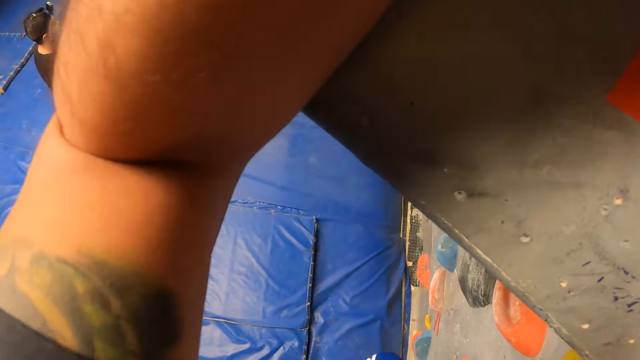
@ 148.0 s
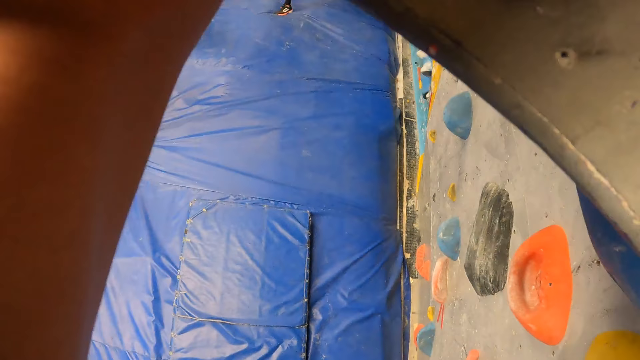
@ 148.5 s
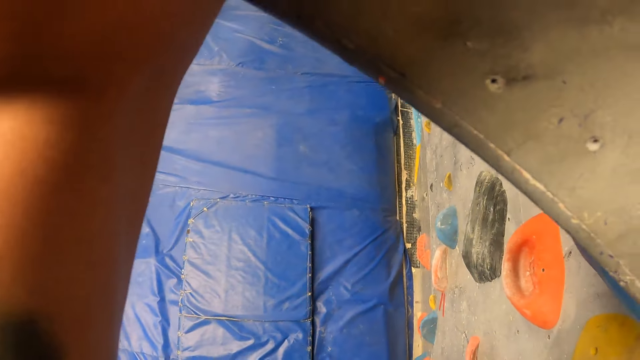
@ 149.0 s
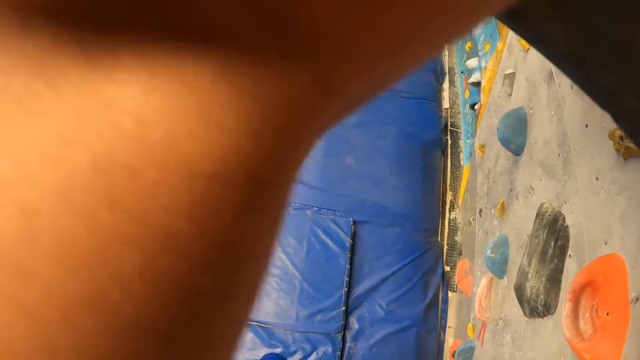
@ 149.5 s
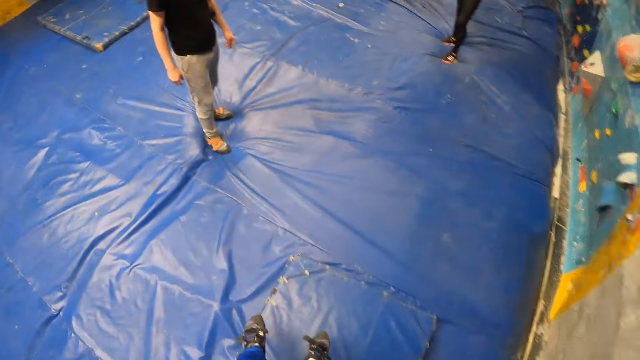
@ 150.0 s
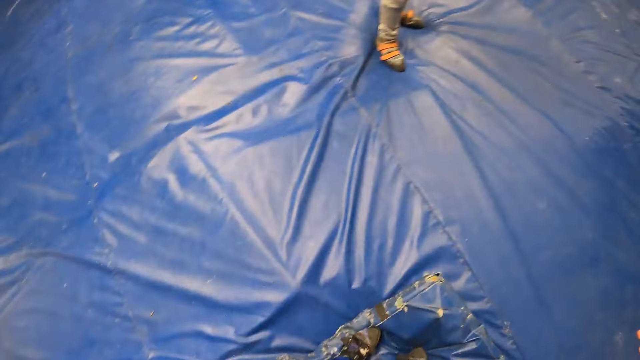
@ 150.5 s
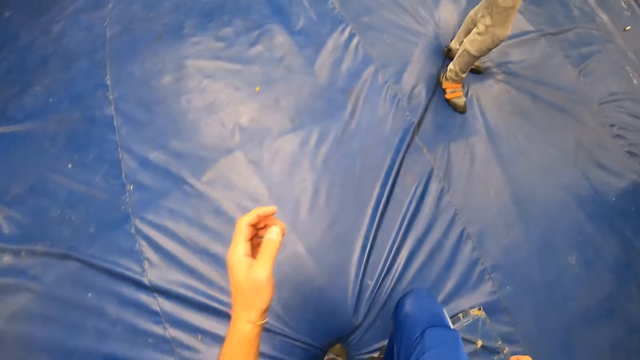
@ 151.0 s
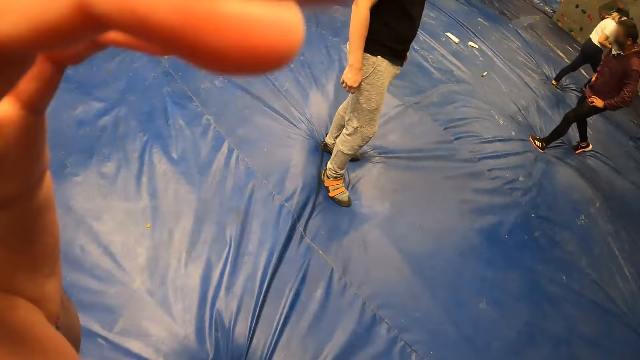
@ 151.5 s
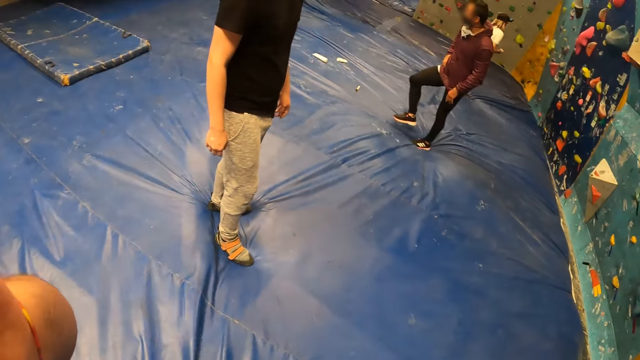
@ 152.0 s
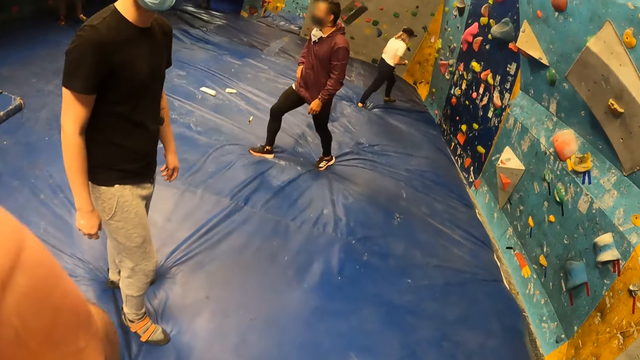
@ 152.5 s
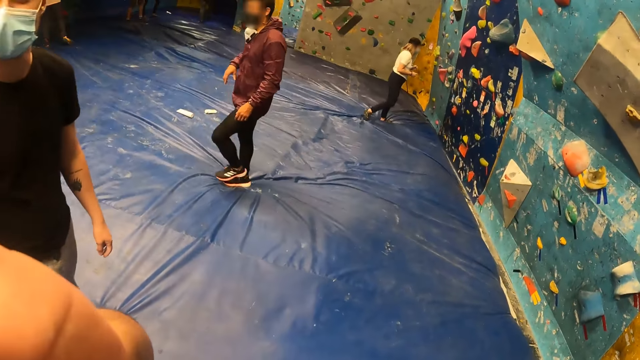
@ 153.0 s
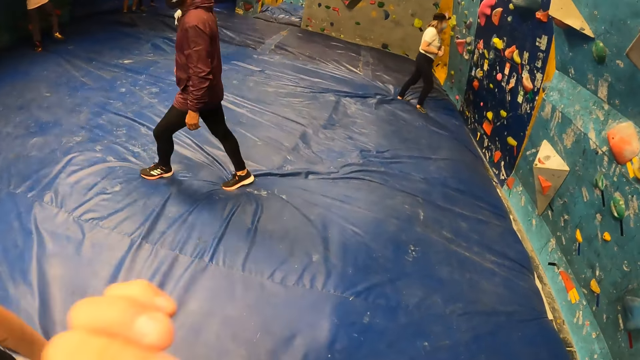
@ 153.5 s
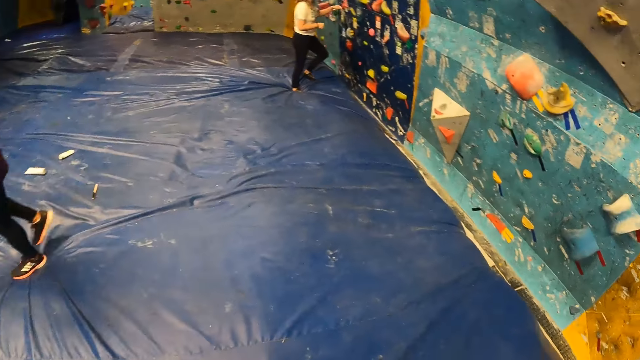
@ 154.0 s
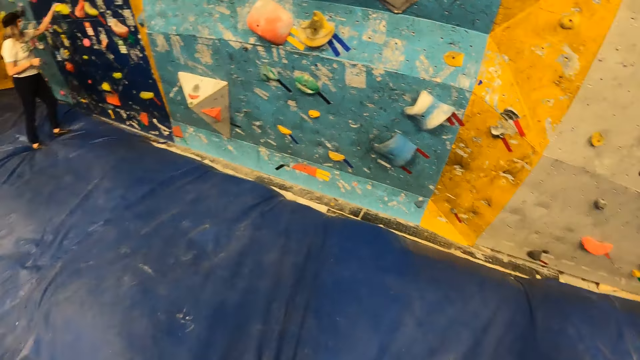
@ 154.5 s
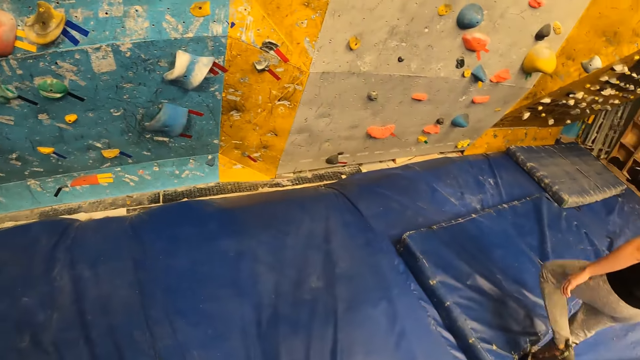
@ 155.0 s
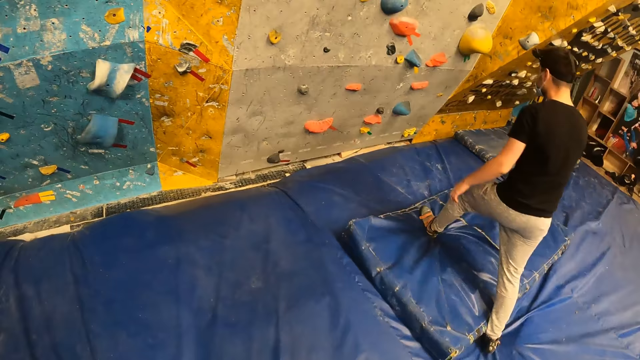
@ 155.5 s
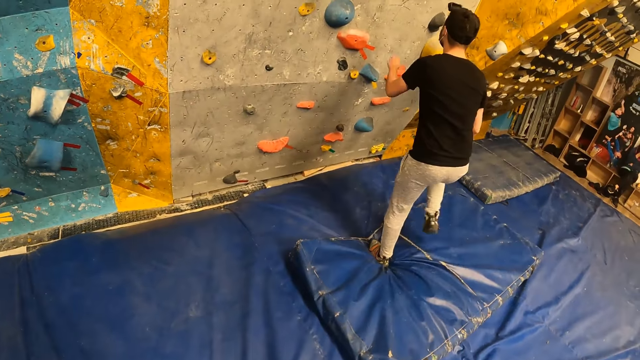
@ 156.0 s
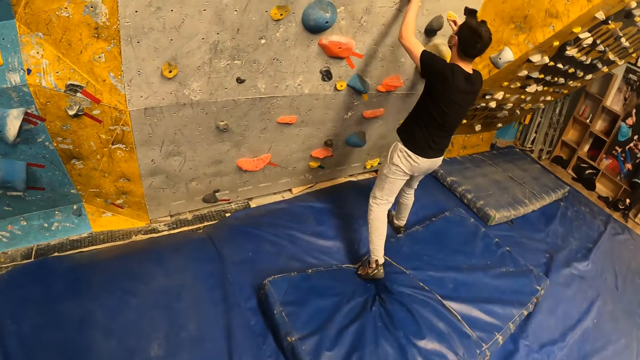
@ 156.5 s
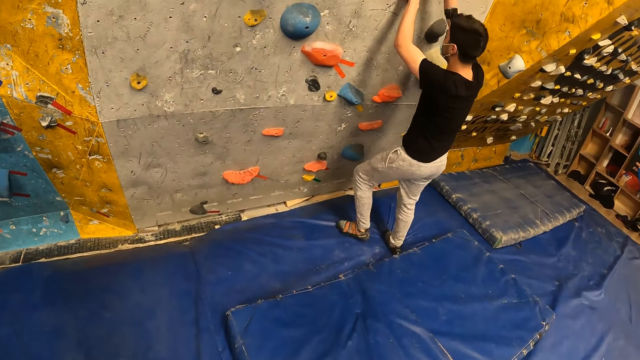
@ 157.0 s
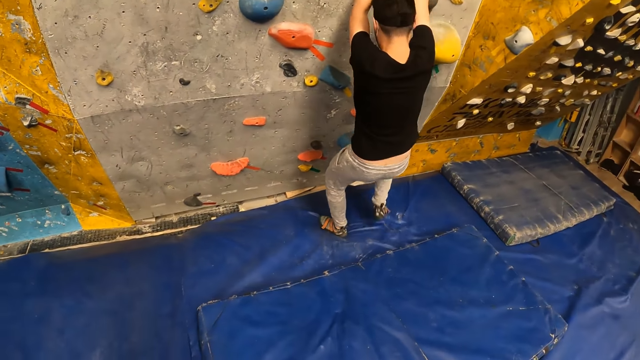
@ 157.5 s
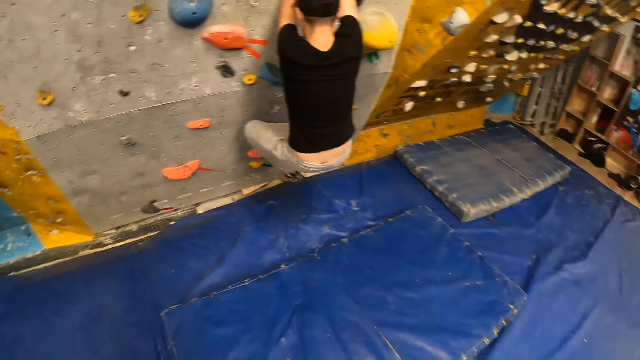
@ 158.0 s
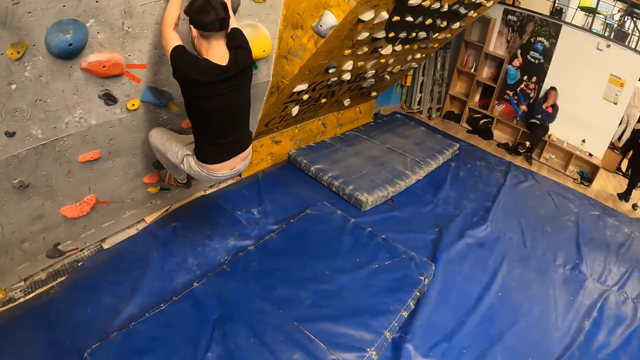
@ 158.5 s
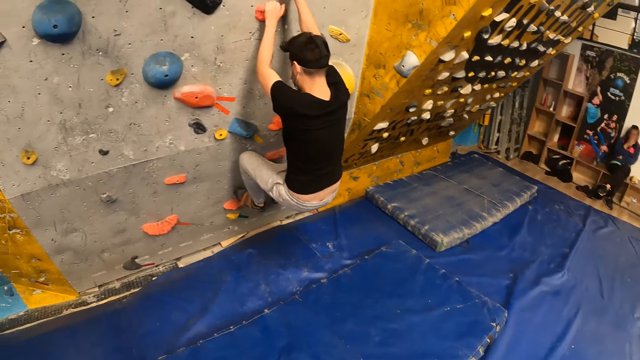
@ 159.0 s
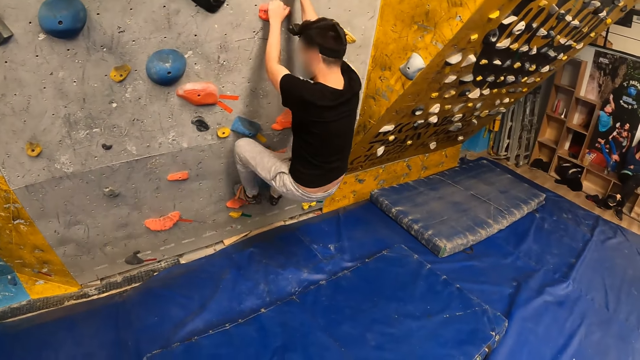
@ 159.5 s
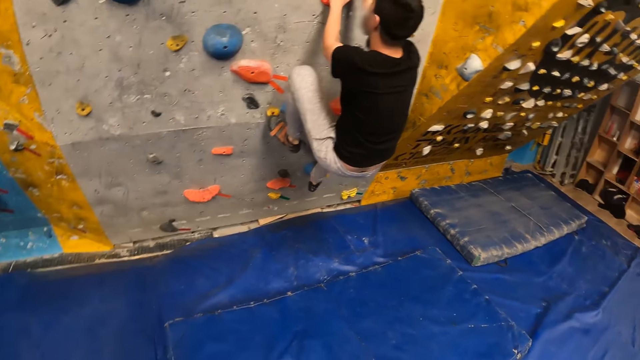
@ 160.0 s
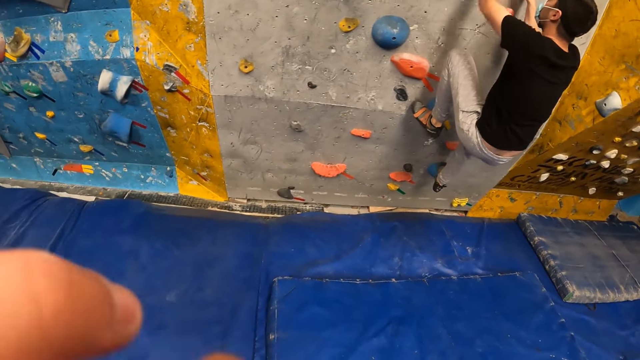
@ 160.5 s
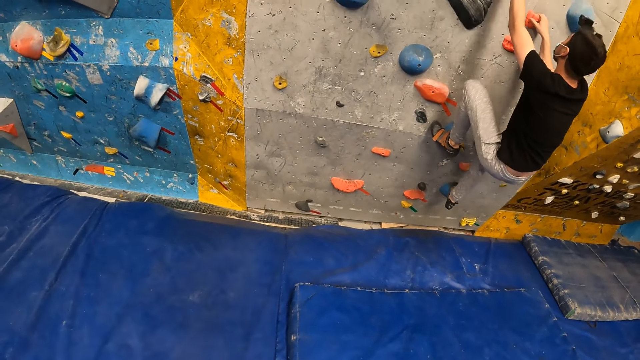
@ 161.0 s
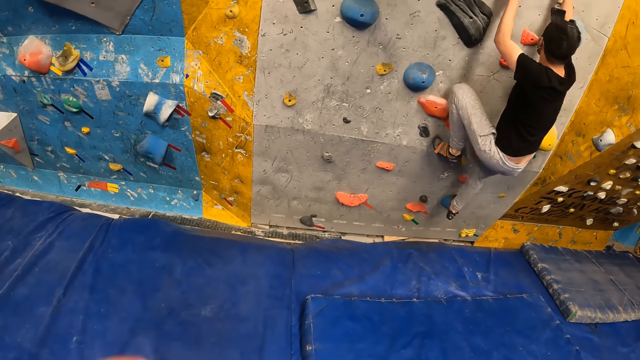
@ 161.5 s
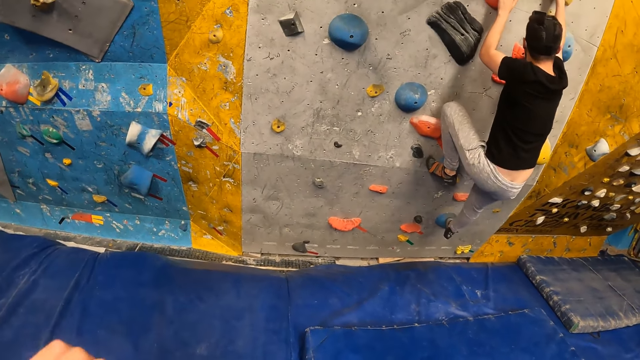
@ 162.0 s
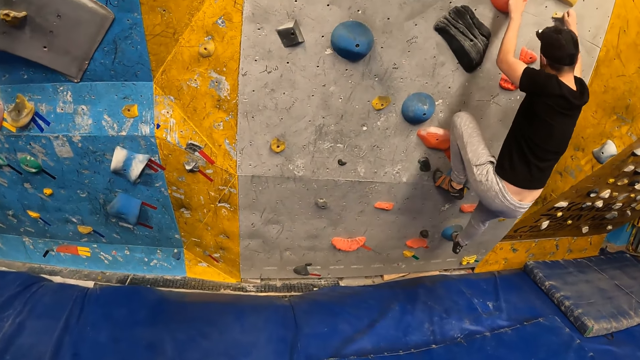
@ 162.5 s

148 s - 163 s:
The camera wearer jumps down from the chocolate background rock. He adjusts his camera with his left hand. He walks around and walks past the man. He lowers his left hand. The man walks towards the chocolate background rock. The man walks around and climbs the chocolate background rock with his hands and legs. The camera wearer raises his left hand towards his face.

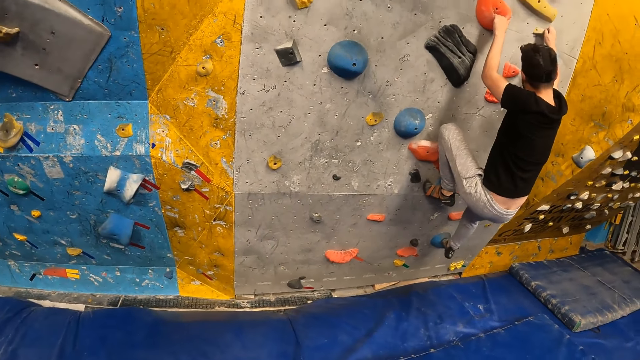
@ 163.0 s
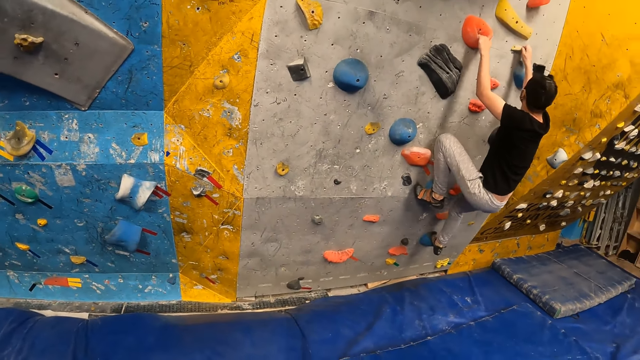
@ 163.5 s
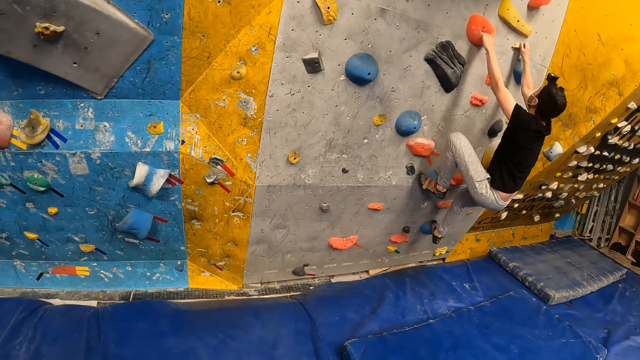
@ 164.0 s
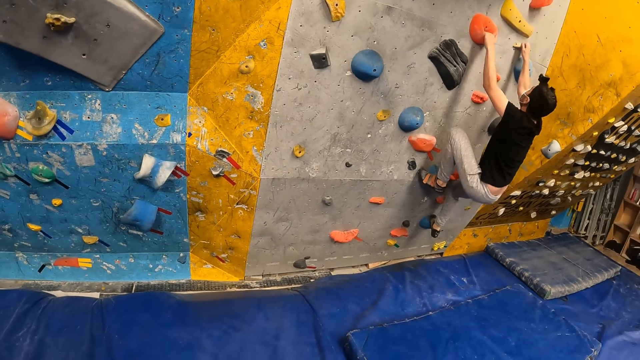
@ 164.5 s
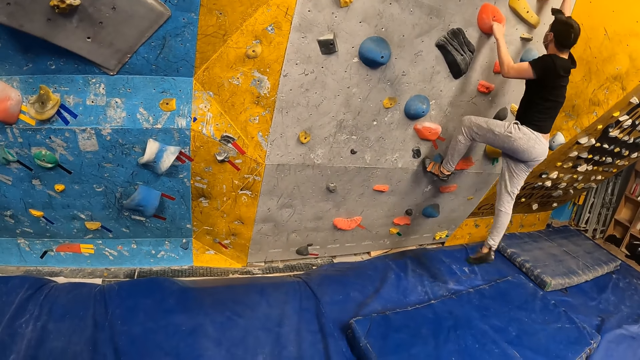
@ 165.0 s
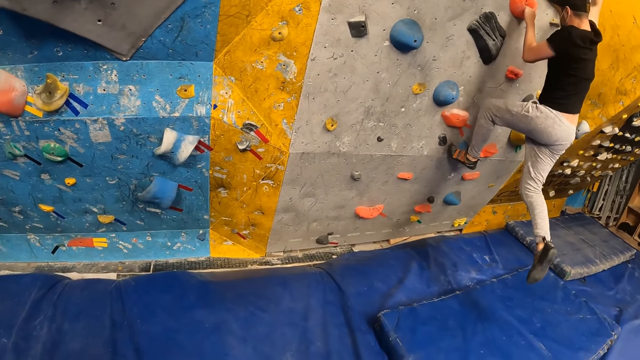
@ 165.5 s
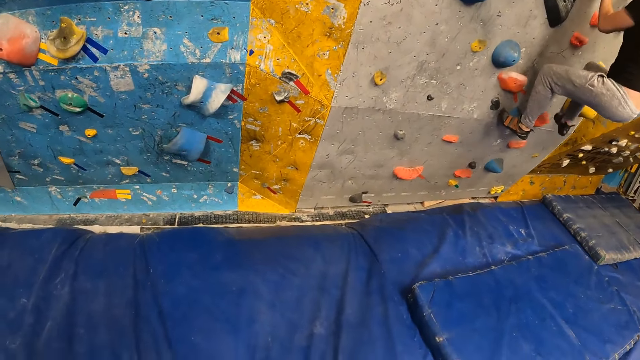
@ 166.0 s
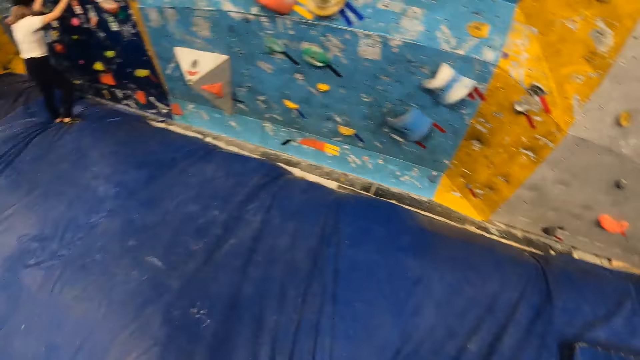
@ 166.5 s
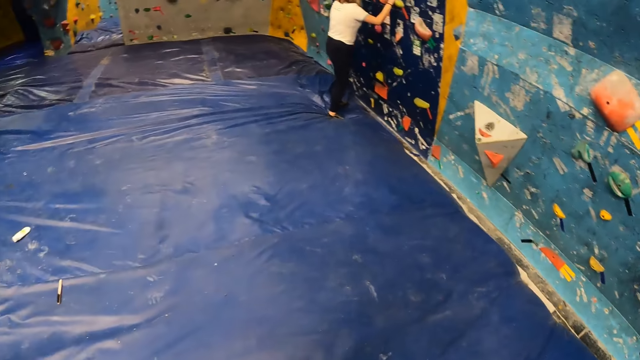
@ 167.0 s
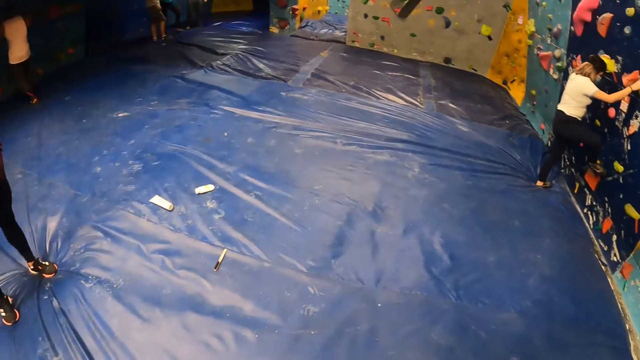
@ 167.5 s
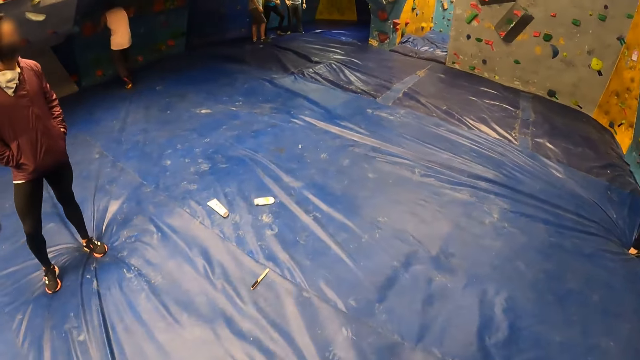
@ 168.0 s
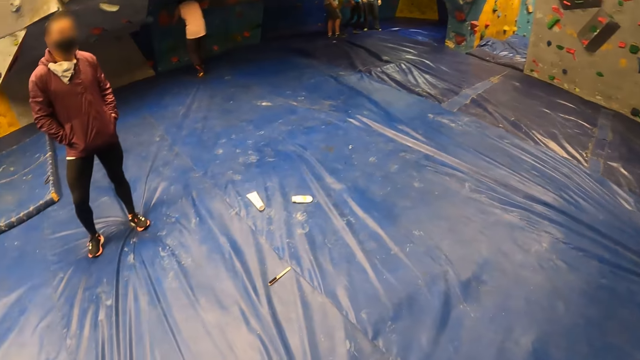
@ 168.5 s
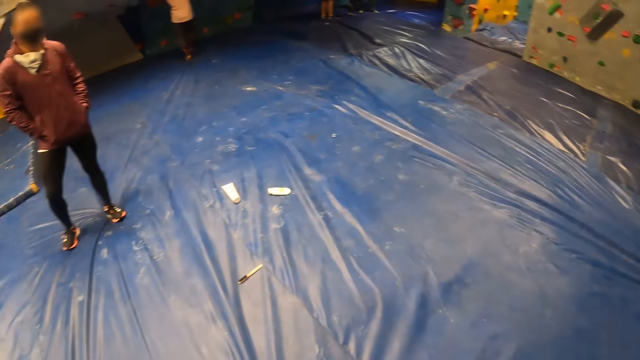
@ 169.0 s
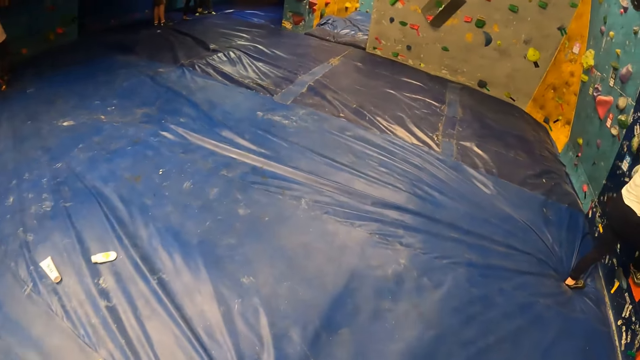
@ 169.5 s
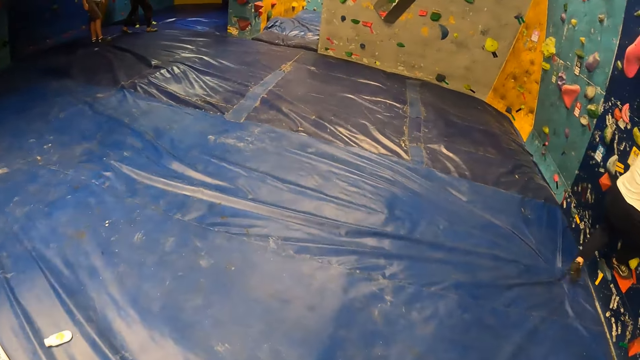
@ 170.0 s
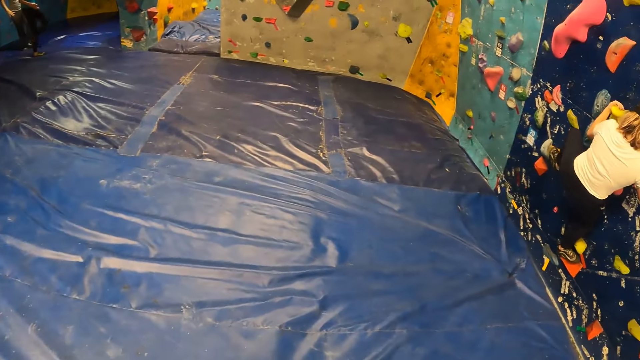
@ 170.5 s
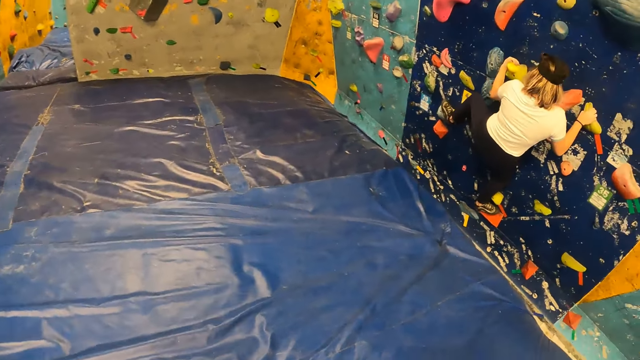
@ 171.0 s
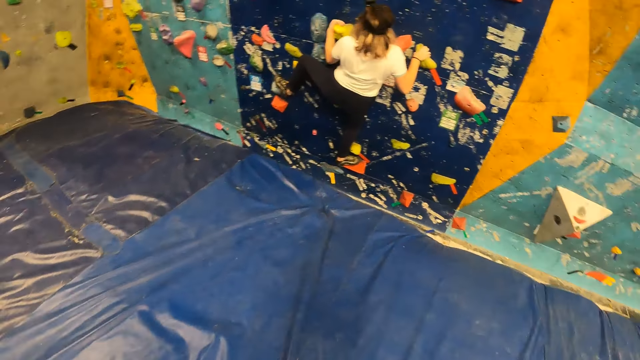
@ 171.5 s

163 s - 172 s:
The camera wearer looks around. They walk towards a sky blue background rock. They walk around.
